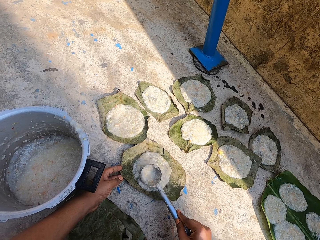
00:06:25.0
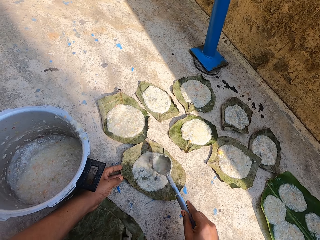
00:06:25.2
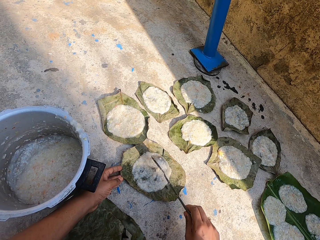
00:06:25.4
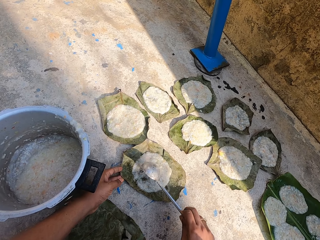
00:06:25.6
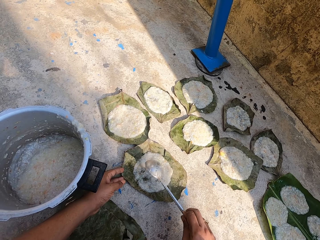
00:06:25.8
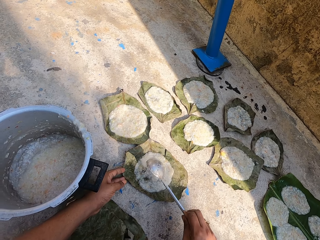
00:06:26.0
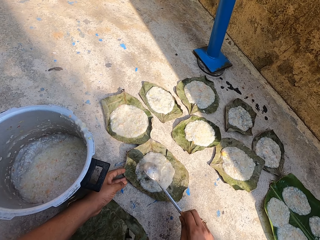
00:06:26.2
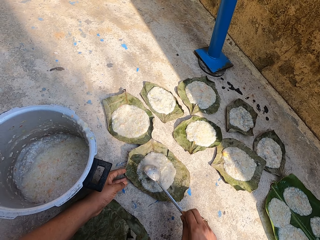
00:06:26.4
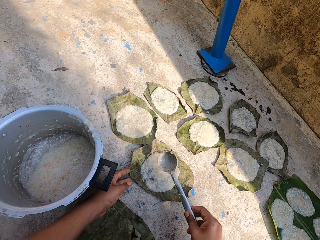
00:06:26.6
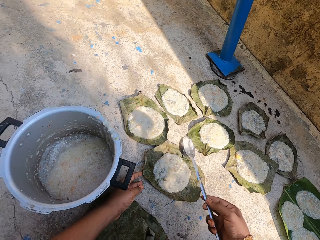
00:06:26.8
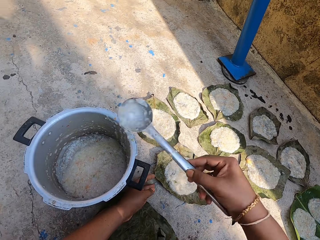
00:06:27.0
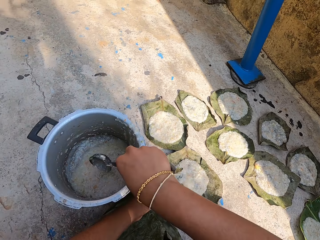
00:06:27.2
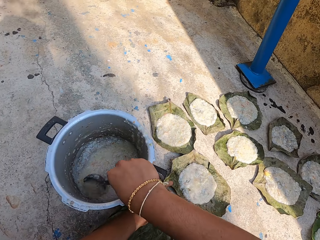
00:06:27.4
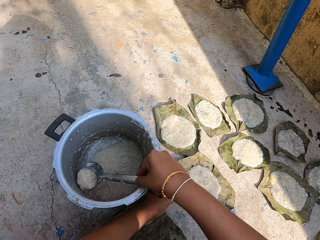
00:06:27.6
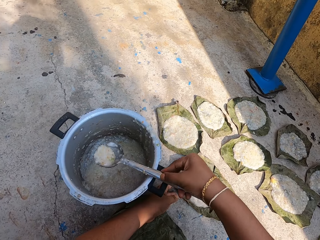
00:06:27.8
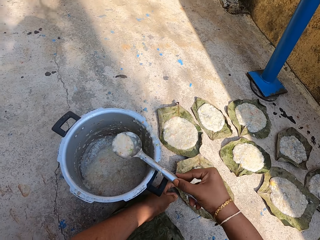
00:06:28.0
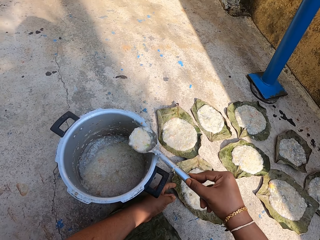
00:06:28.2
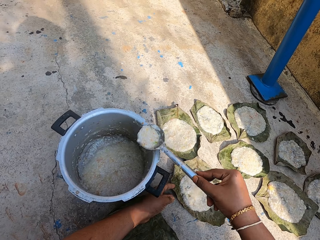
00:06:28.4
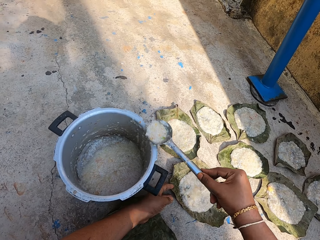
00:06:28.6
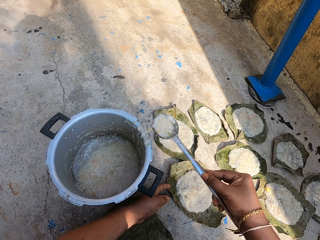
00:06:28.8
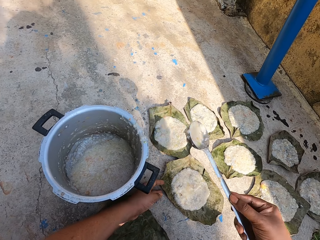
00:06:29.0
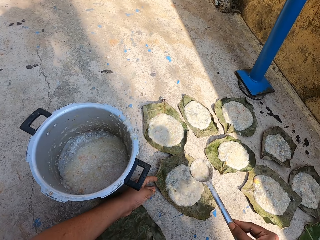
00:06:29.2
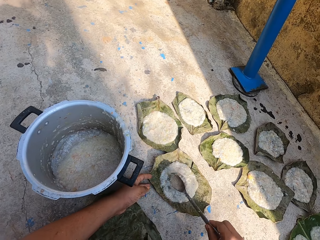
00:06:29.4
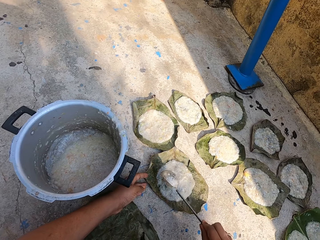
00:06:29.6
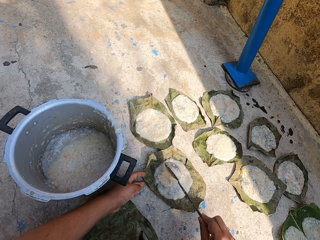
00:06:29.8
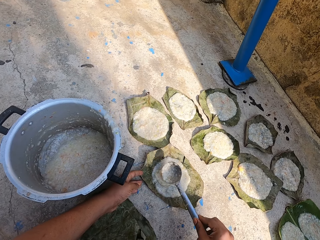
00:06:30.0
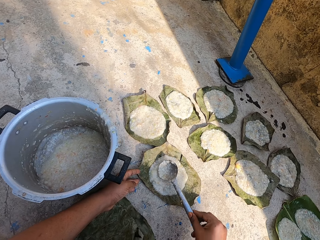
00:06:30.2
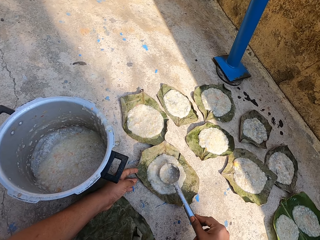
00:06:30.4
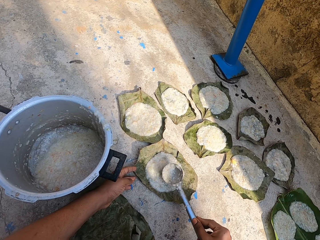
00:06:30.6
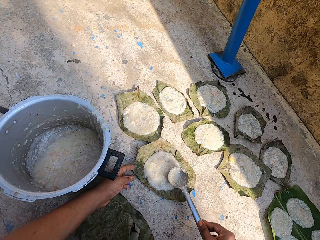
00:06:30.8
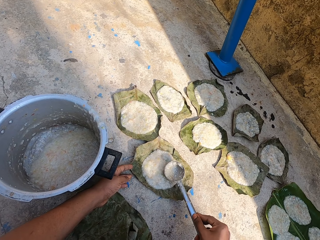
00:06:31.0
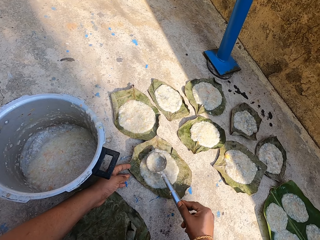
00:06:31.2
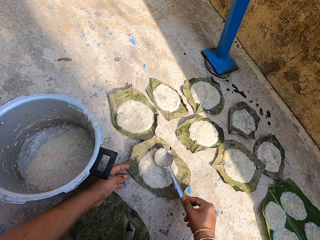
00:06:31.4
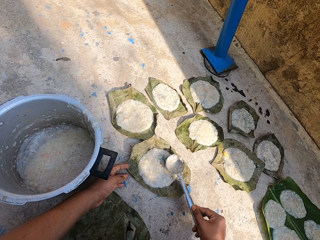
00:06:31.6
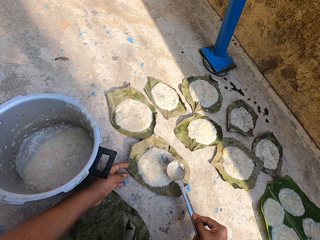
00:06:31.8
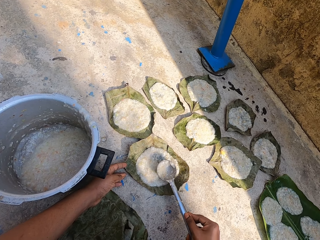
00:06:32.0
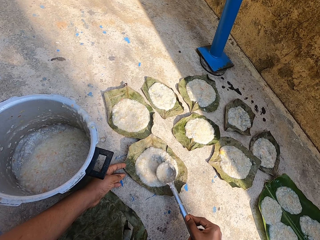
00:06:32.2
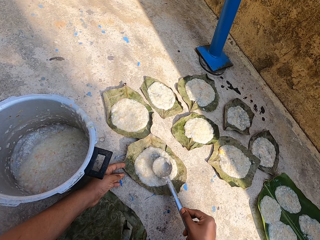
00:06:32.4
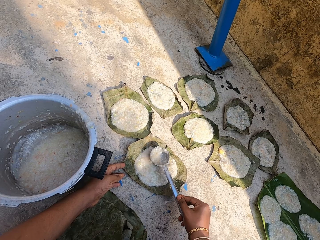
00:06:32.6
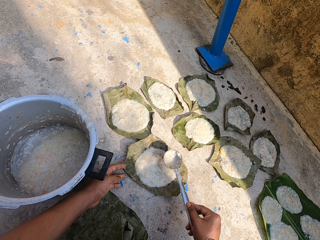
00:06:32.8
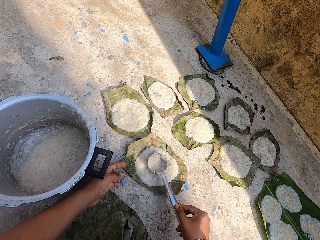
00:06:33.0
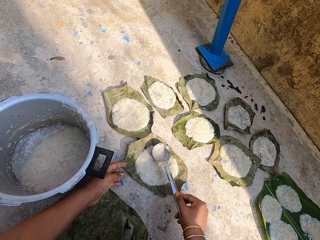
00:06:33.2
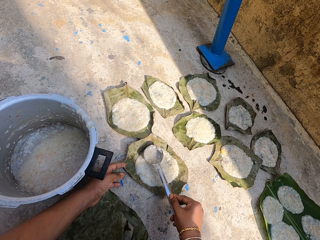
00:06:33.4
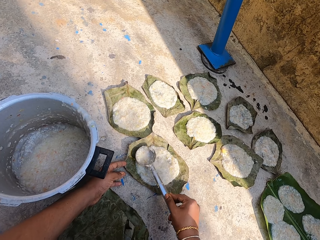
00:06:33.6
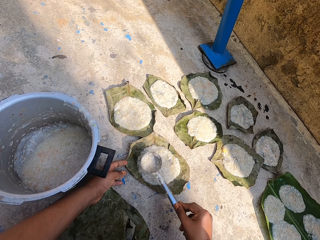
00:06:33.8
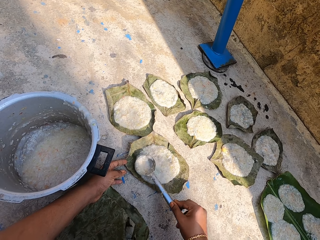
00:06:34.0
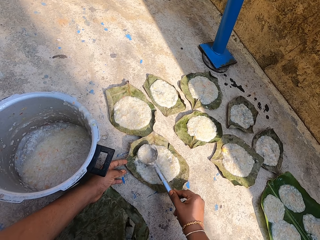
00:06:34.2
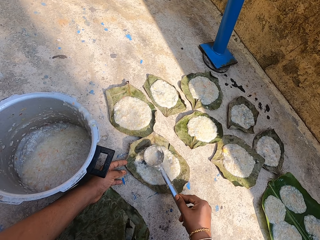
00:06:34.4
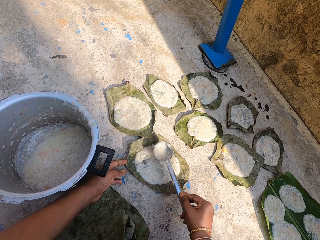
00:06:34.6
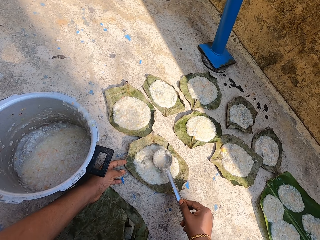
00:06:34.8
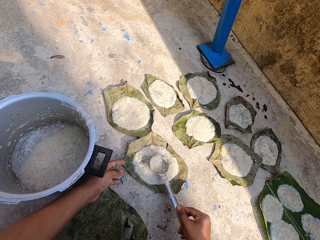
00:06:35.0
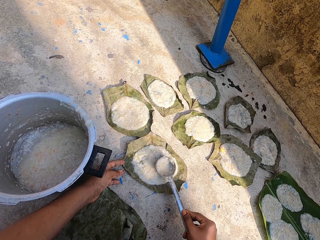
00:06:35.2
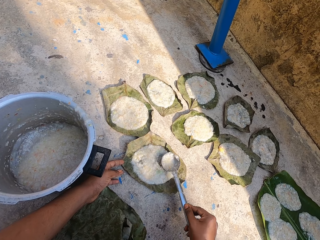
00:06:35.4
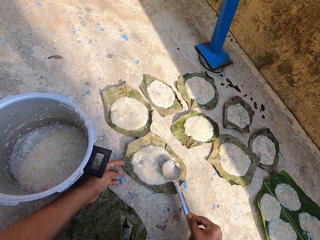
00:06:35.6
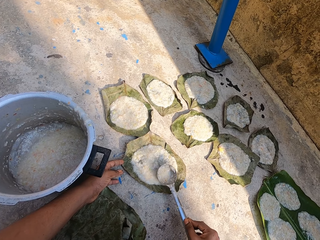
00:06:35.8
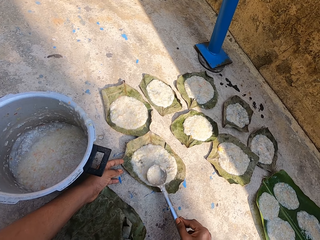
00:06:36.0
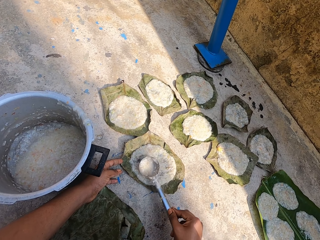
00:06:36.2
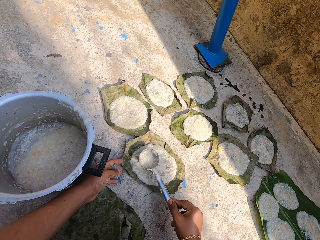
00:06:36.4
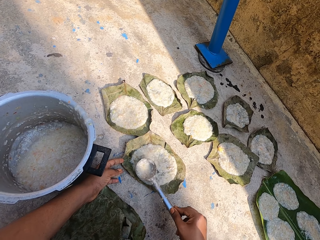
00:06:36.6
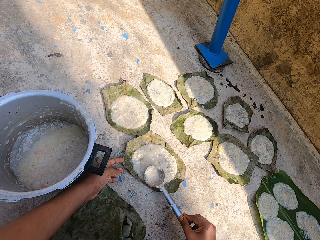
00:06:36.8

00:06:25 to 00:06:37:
The camera wearer hits the spoon on the leaf. They scoop the food in the cooking pot with the serving spoon. They wipe the spoon on the pot. They put the food on the leaf on the floor with the spoon. They spread the food on the leaf on the floor with the serving spoon.

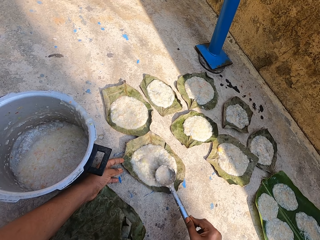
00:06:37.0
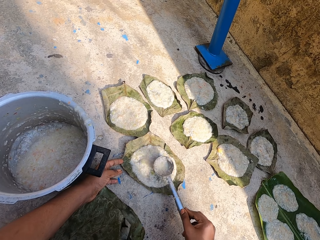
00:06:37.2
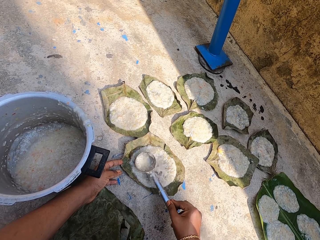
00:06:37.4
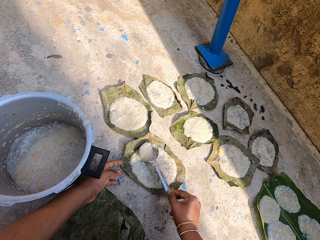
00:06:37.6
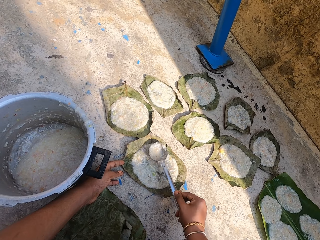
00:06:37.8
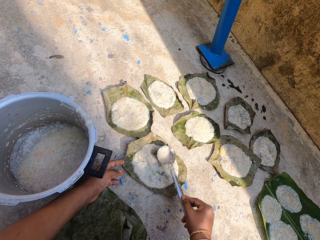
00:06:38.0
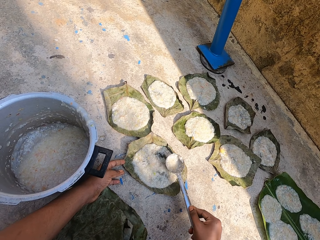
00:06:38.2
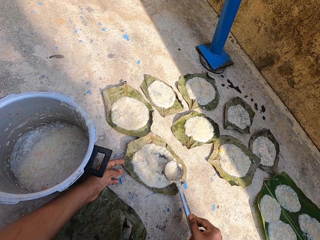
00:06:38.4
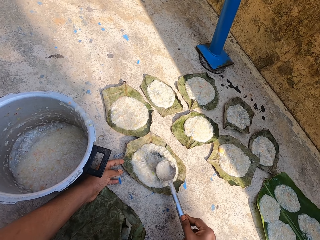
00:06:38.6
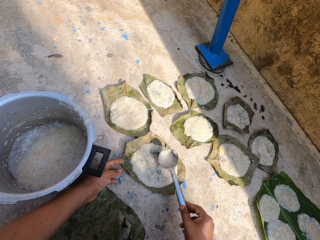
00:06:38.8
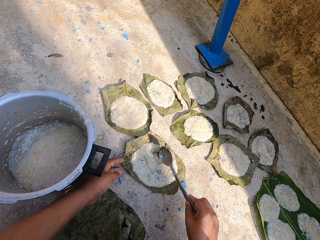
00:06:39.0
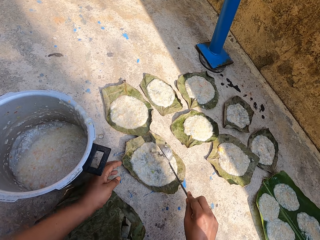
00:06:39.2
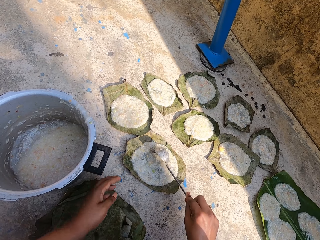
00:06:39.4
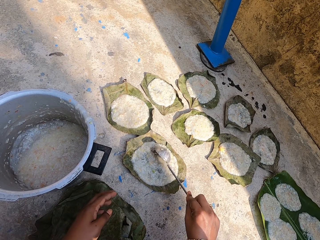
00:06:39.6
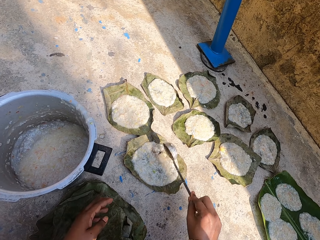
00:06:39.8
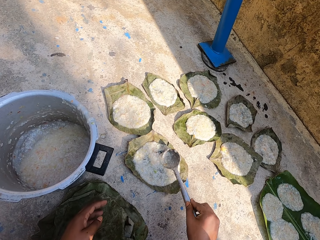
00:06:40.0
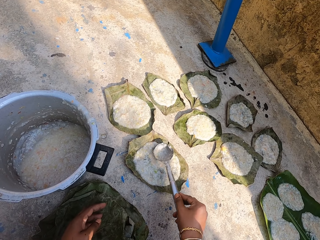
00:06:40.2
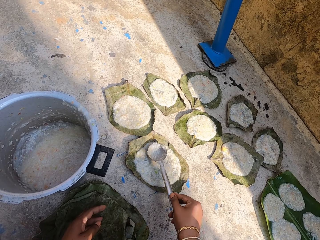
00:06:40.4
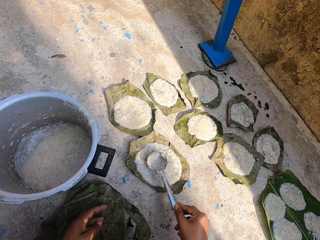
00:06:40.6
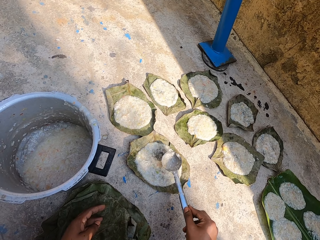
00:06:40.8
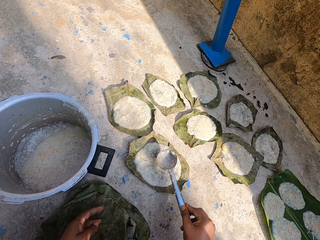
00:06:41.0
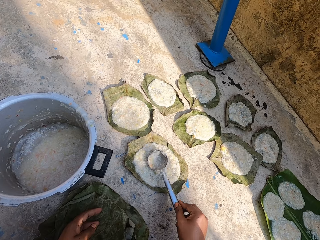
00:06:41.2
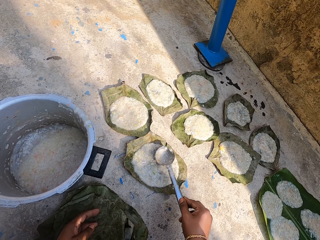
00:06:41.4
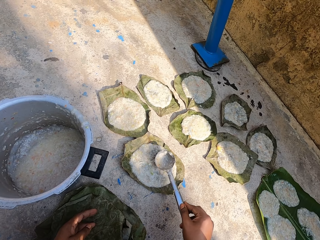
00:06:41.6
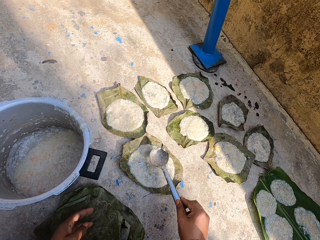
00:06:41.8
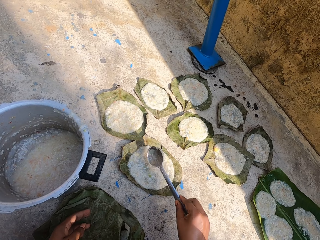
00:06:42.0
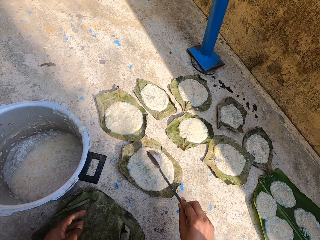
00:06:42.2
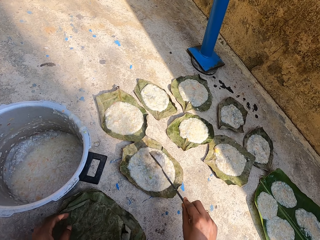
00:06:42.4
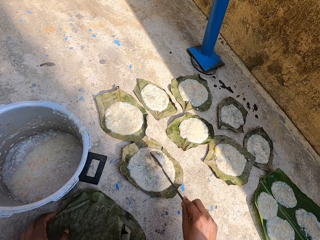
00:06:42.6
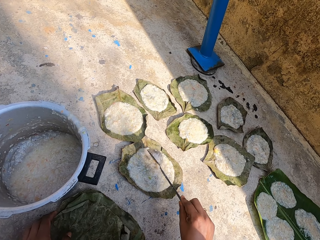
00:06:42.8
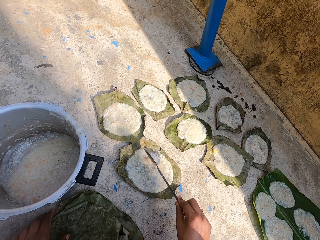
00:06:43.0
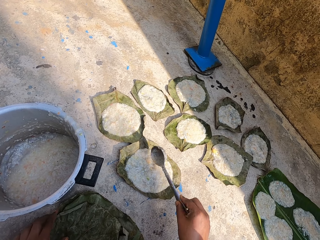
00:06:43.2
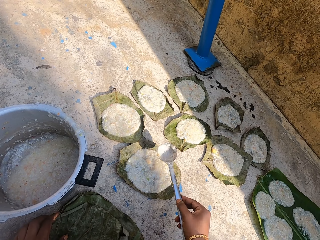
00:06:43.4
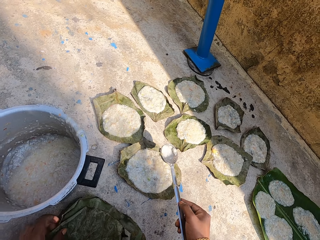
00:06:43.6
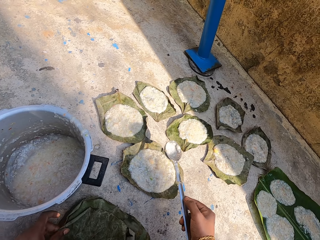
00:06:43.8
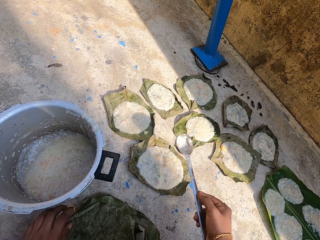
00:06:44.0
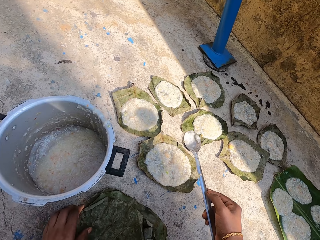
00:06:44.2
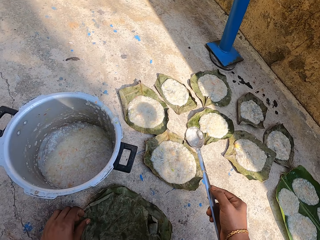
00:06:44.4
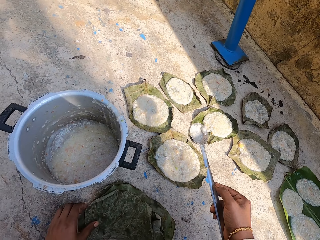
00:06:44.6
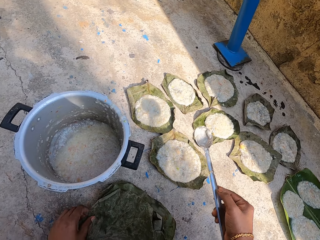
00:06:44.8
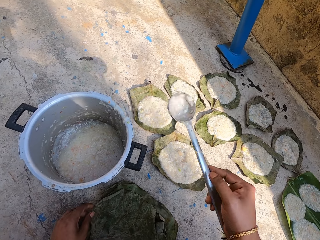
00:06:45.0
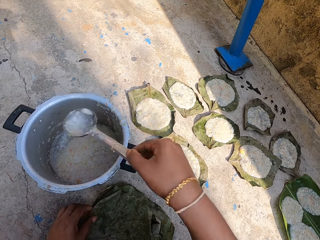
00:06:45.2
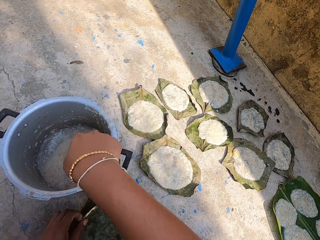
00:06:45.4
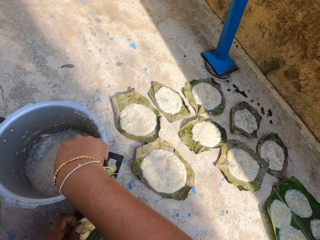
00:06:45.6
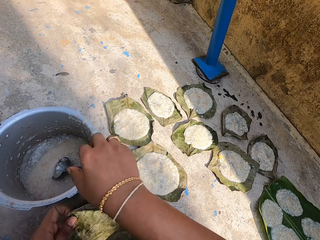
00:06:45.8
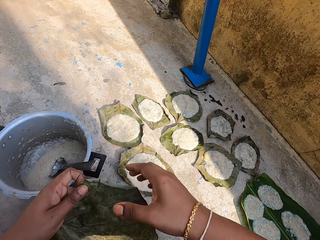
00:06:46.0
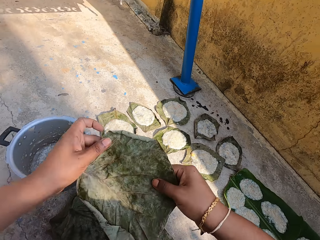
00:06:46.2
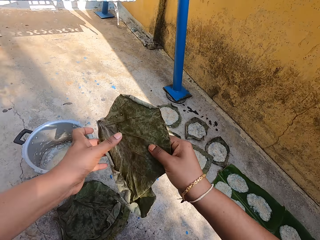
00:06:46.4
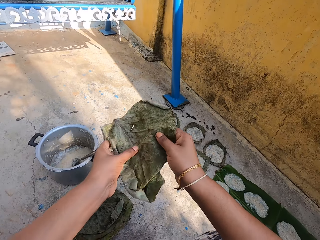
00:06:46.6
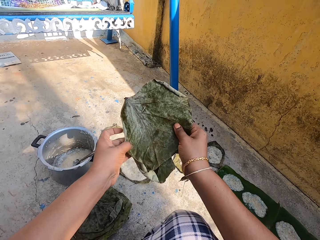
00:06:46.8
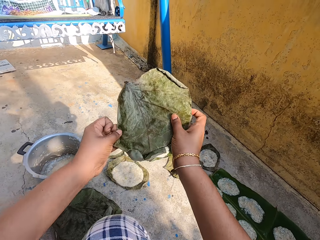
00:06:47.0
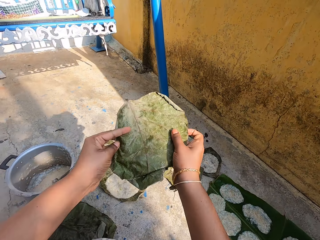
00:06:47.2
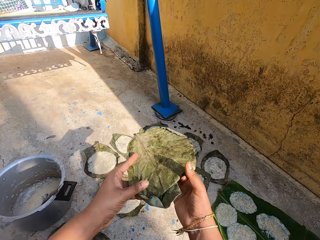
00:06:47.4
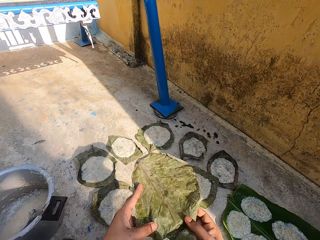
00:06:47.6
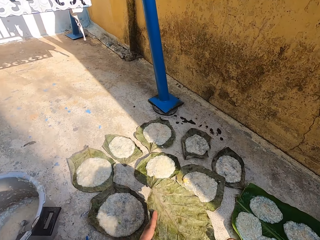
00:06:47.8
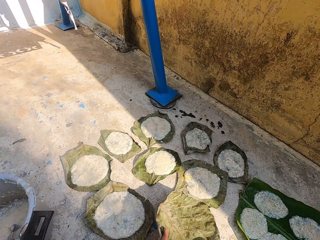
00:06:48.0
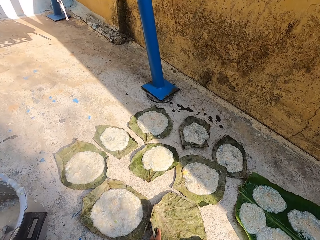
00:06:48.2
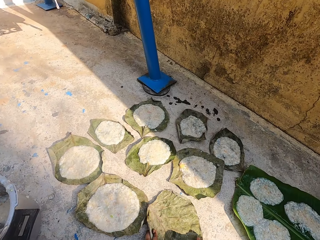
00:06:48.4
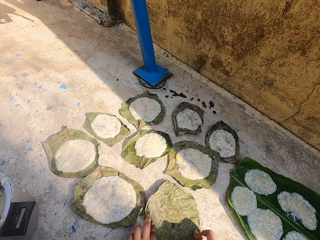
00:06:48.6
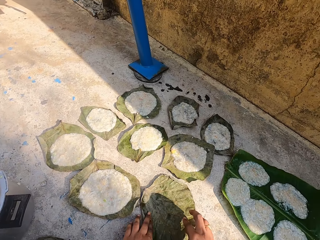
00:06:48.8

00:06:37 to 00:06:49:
The camera wearer puts something on the leaf with a spoon. She spreads something on the leaf with the spoon. She puts something on the leaf with the spoon. She picks up the leaf. She puts the serving spoon in the cooking pot. She holds the leaf with her hands. She stretches the leaf. She moves around. She puts the leaf on the floor.
